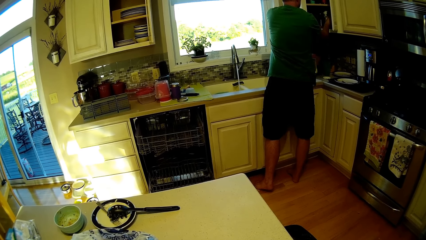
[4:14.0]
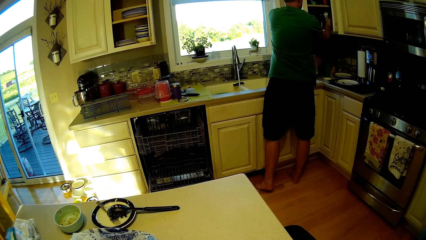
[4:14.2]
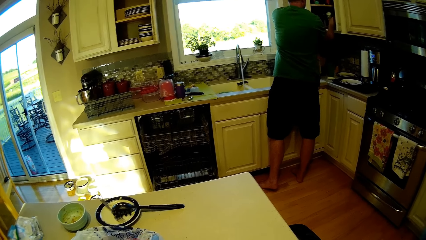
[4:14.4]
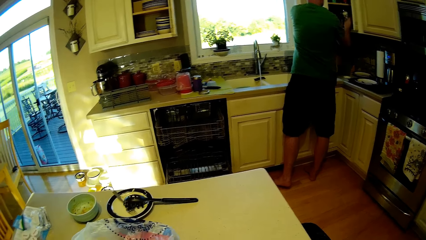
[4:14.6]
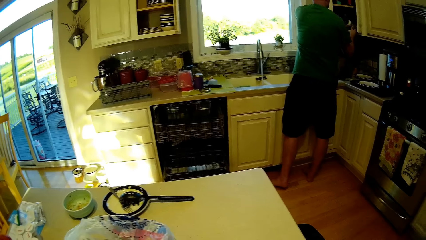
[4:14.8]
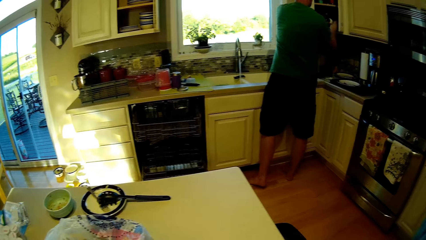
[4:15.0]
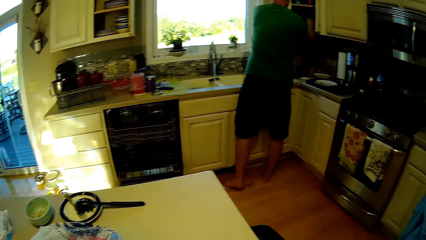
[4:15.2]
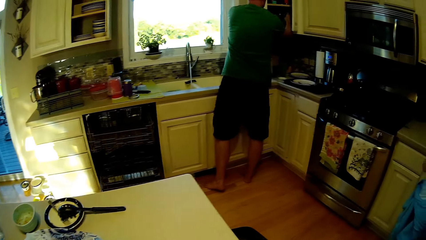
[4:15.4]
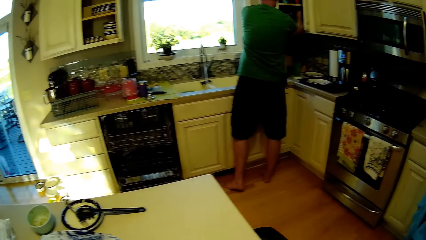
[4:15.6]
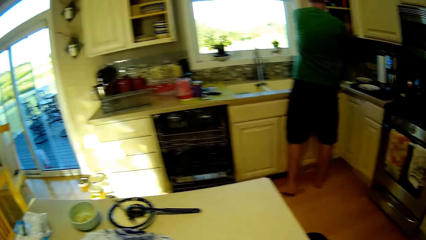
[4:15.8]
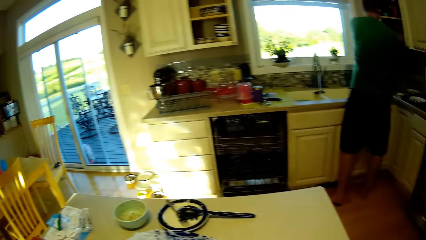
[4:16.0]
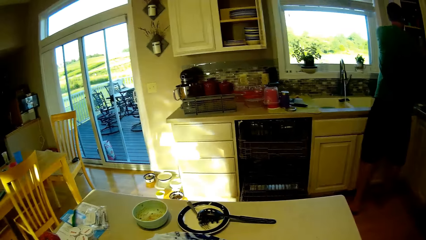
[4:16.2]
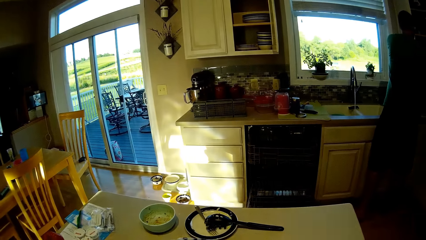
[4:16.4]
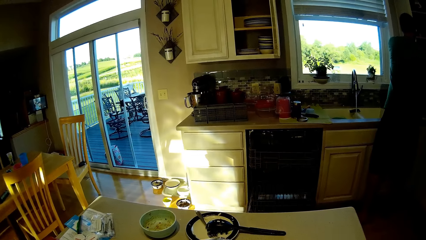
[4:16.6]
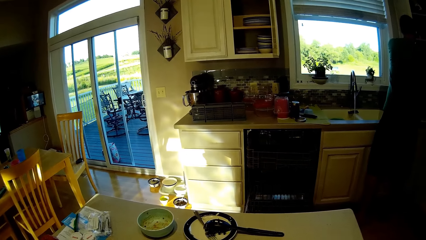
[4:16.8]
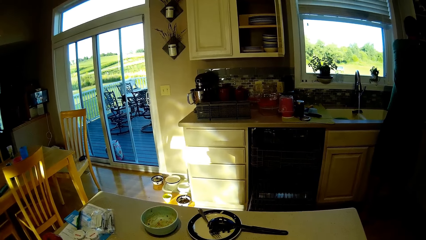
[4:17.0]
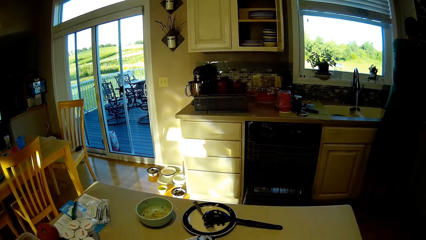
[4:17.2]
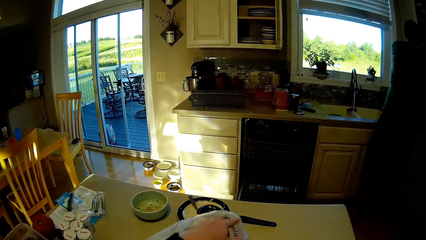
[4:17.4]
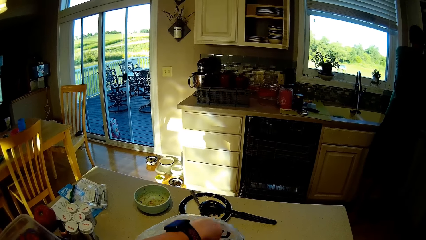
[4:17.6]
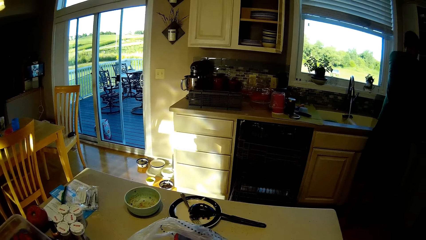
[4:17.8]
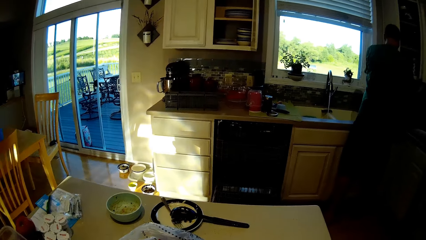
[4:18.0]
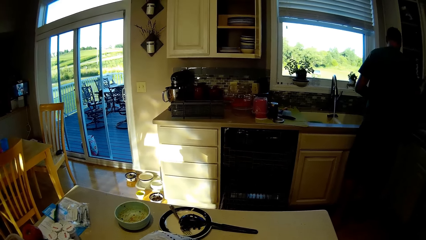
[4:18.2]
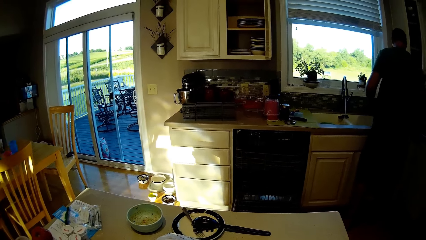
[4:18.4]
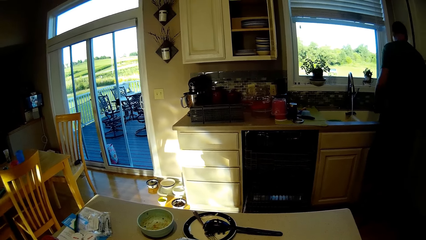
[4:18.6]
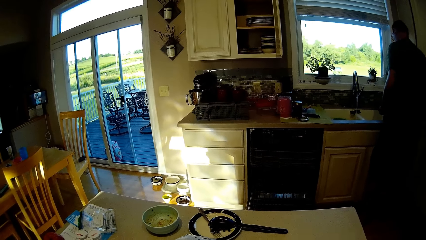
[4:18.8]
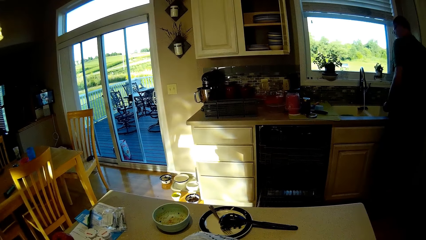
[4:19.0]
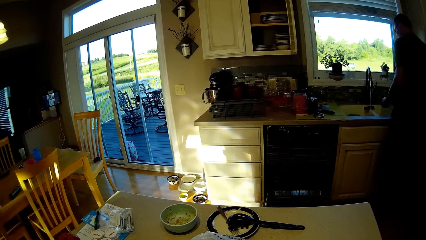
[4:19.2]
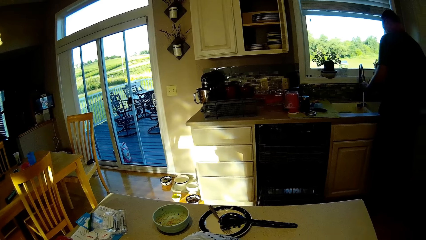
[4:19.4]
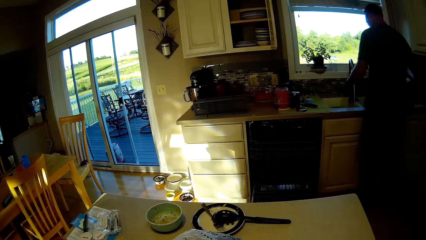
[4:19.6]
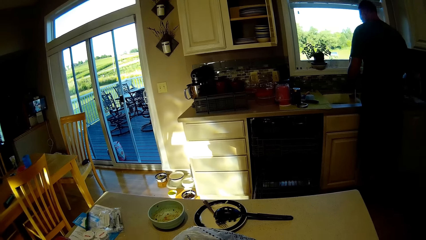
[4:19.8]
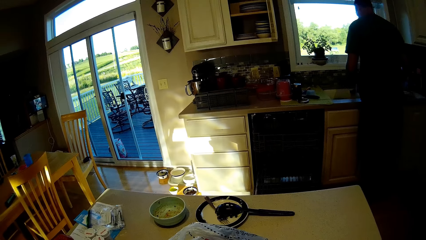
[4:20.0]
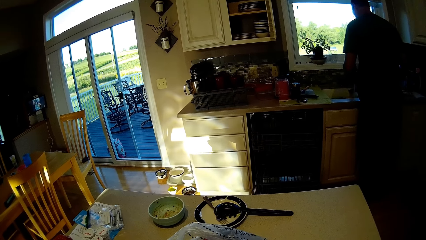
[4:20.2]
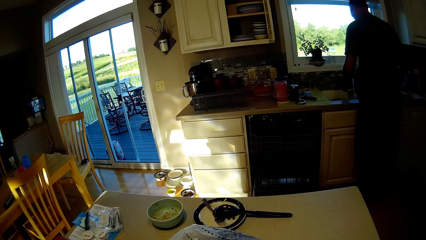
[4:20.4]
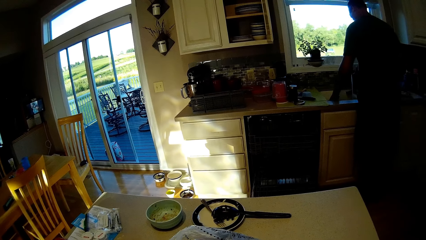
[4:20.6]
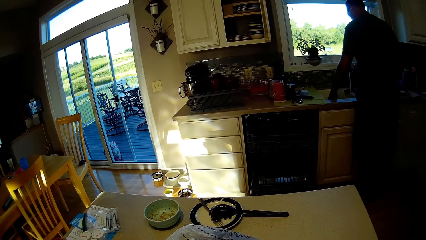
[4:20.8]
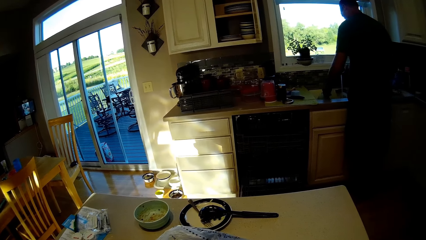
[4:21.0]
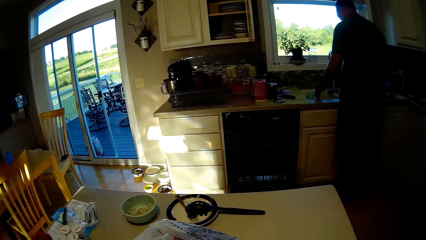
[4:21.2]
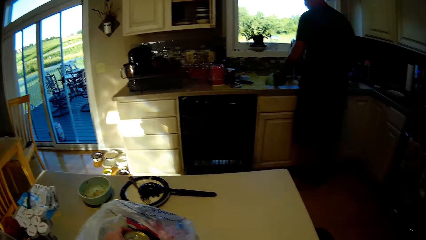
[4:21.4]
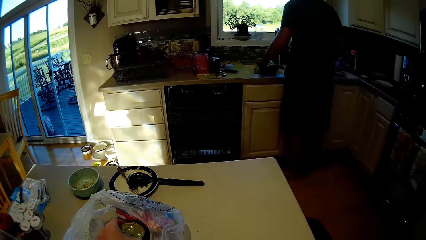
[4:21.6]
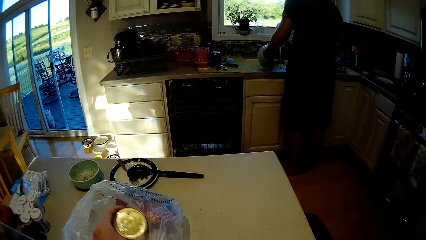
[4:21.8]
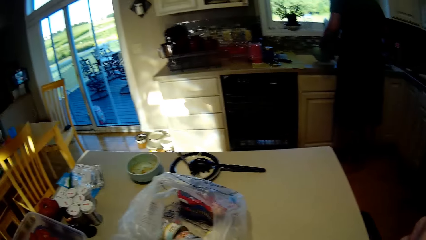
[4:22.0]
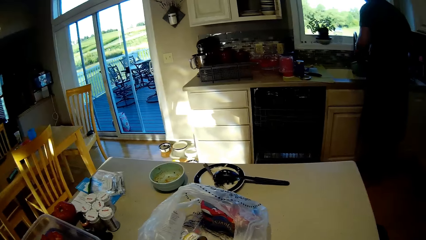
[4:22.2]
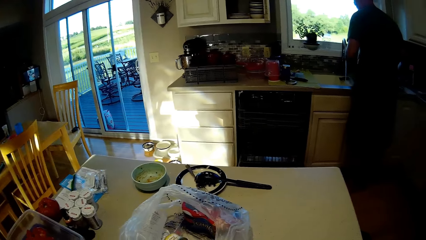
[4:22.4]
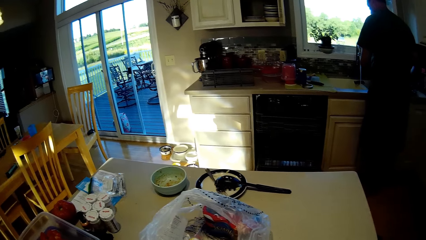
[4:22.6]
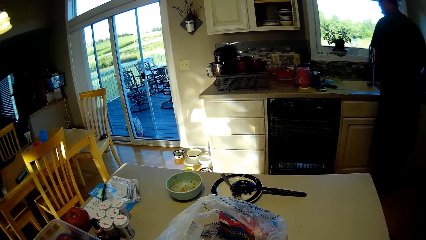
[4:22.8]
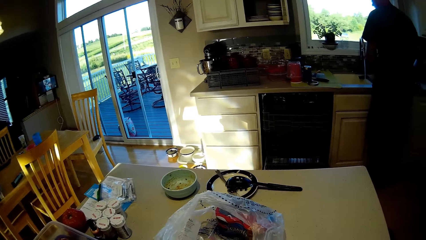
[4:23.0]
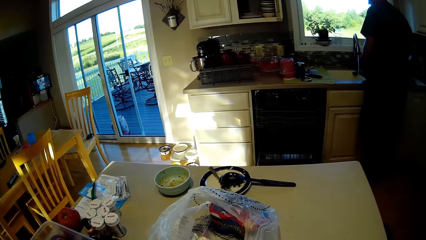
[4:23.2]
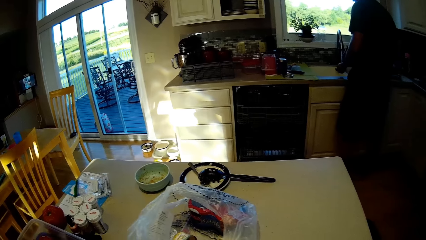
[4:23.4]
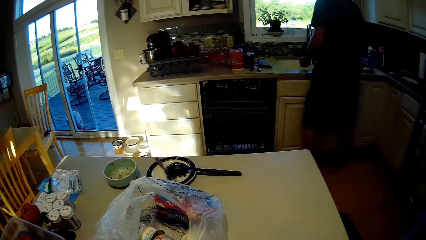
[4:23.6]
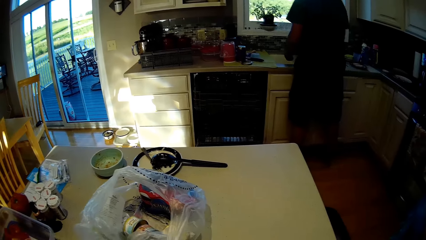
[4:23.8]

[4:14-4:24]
A person shuts the cabinet and washes utensils. The camera wearer picks up the tin and looks around.

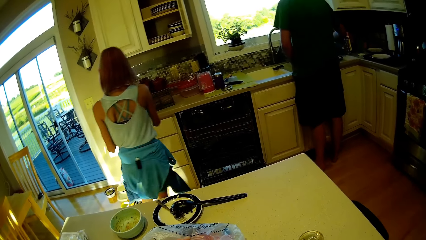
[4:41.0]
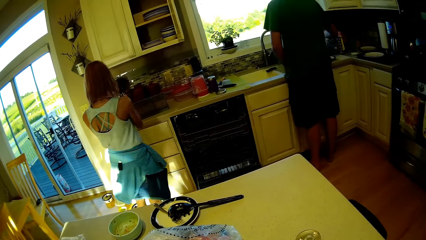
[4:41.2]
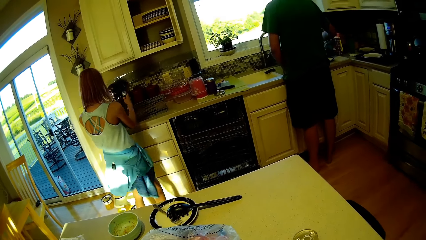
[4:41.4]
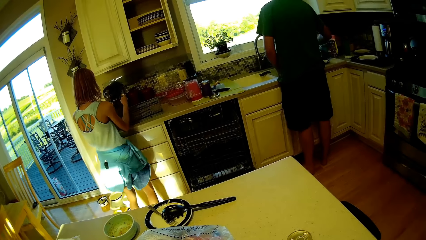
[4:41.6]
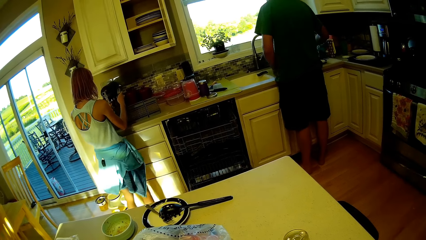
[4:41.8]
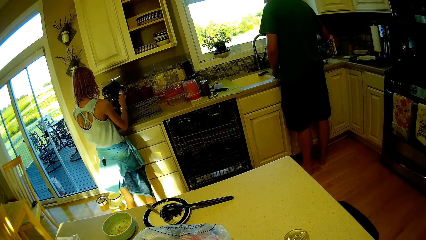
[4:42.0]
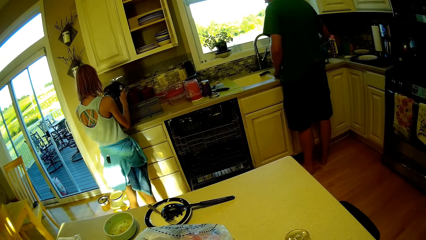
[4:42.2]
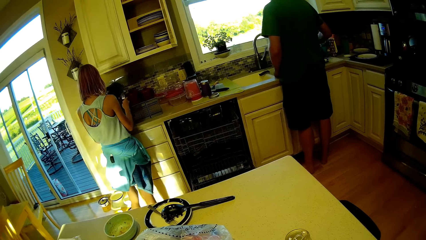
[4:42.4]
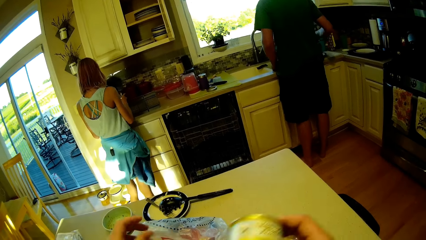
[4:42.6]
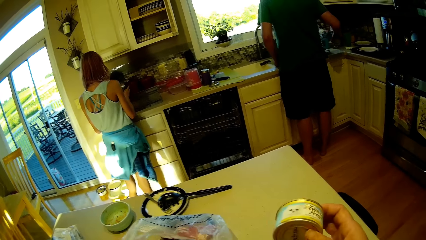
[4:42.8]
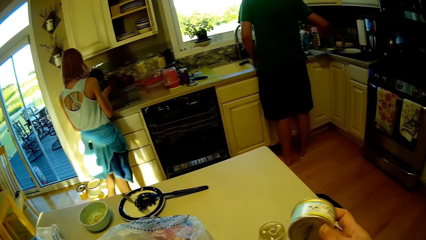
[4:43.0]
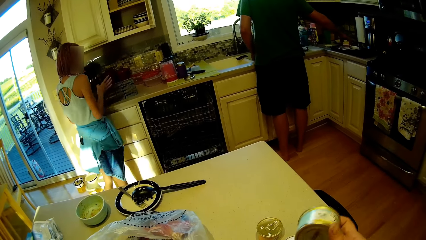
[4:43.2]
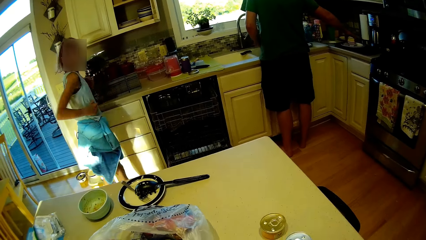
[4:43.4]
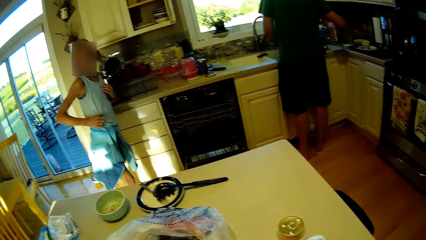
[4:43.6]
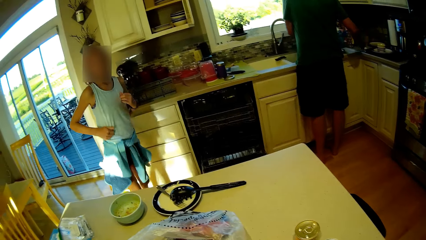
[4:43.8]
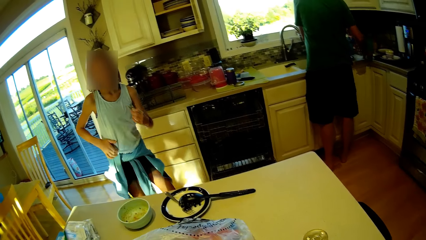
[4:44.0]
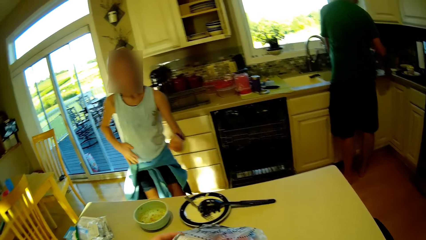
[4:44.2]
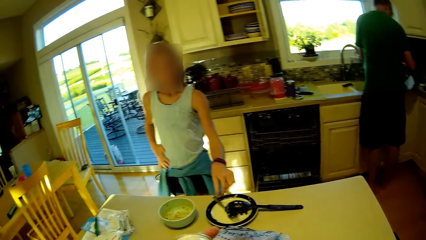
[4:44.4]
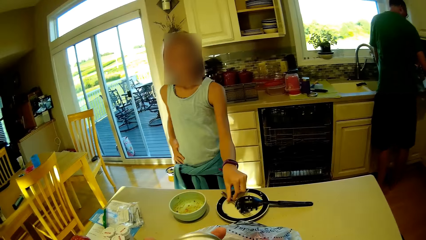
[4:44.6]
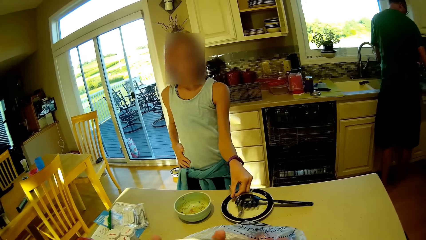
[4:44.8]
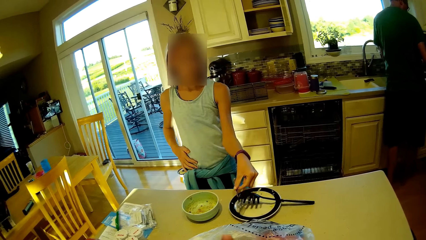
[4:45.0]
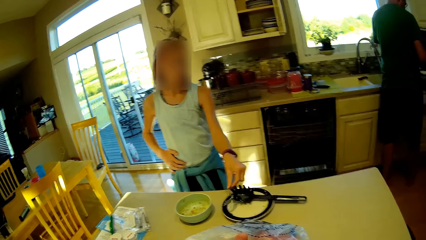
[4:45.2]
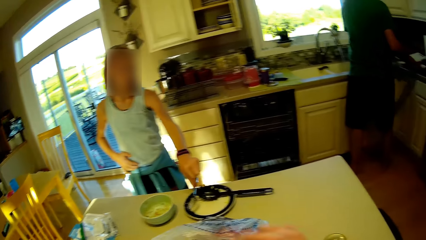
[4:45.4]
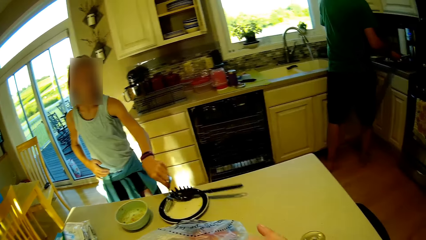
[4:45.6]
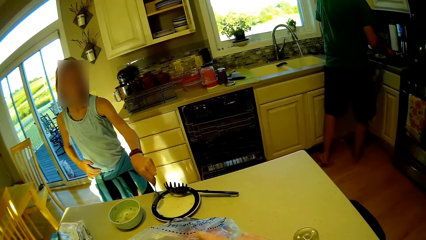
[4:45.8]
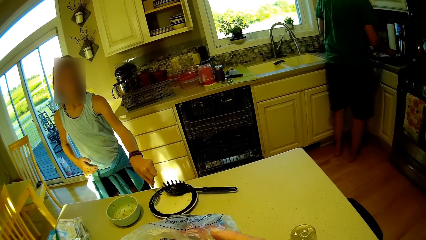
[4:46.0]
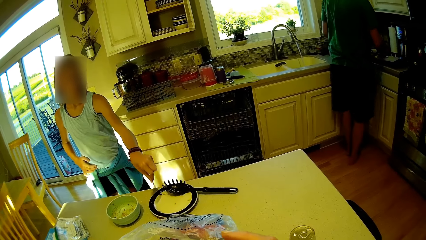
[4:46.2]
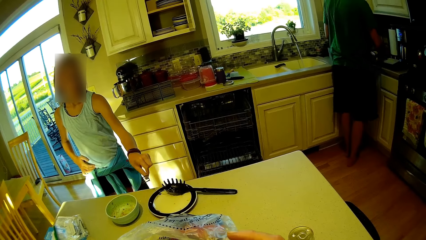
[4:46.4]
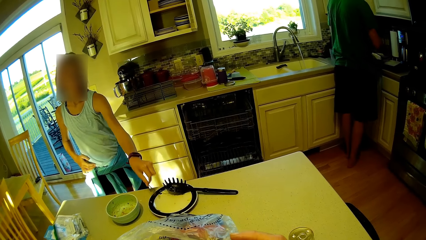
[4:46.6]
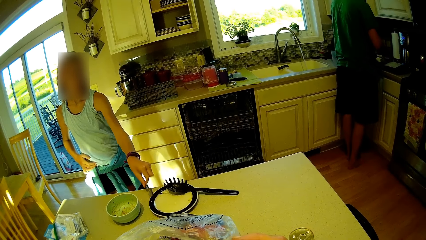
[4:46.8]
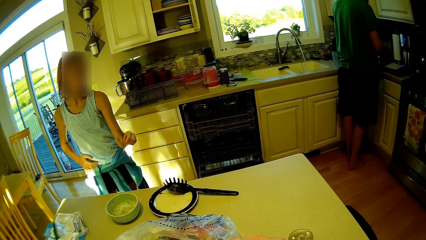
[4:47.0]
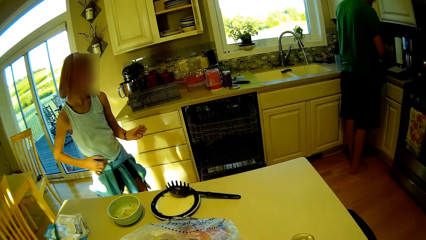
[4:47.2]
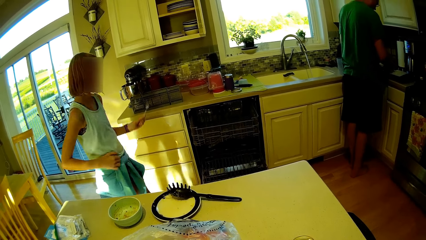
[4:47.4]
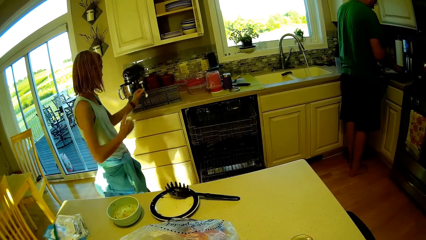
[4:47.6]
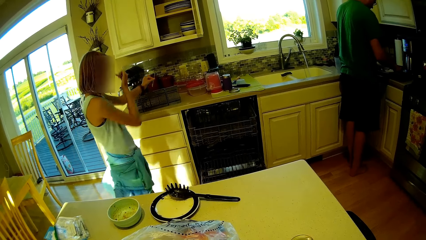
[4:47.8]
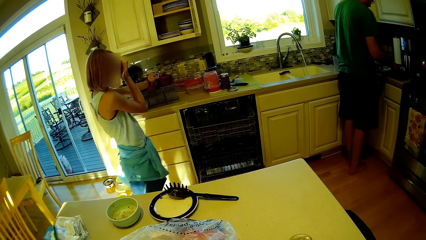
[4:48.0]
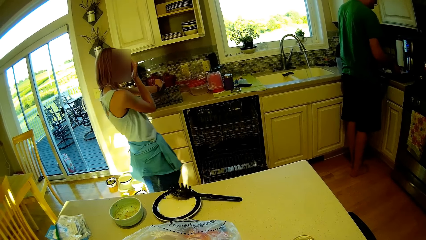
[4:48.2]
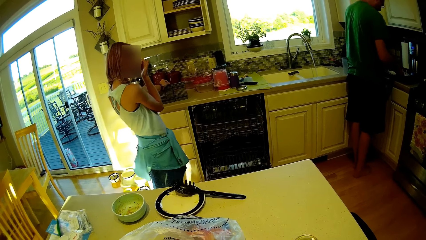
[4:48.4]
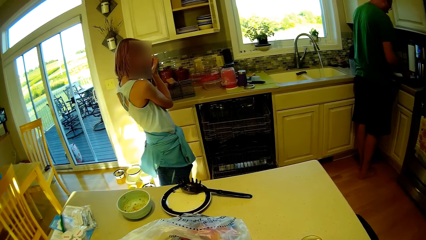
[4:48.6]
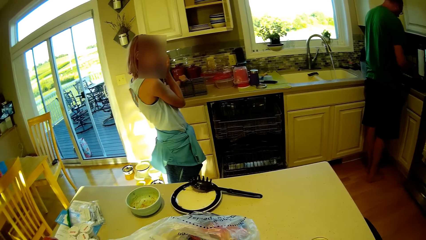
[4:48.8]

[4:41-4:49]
A person places cutlery into the cutlery rack. Another person washes the utensils. The camera wearer places the tin on the table. The first person walks around, picks up the fork, and places the fork in the rack. The camera wearer looks around.
